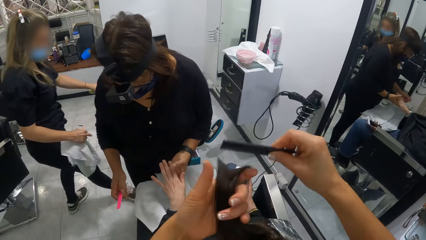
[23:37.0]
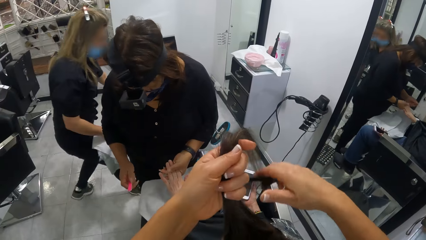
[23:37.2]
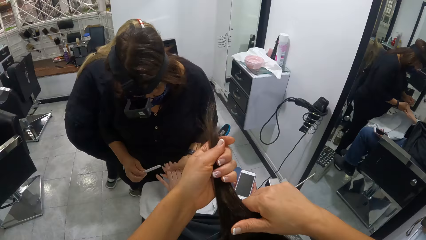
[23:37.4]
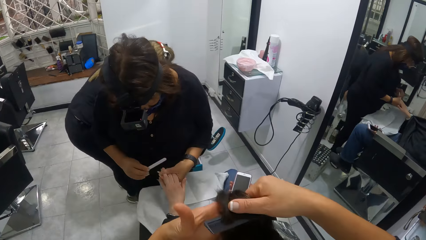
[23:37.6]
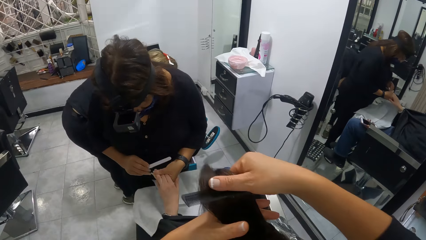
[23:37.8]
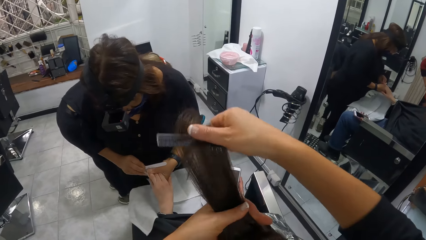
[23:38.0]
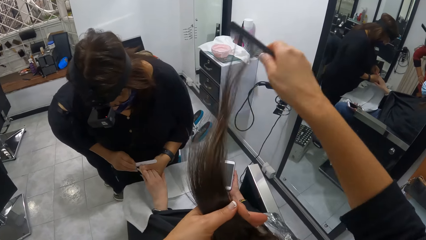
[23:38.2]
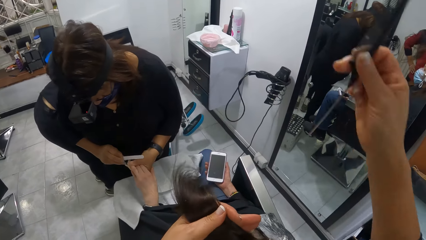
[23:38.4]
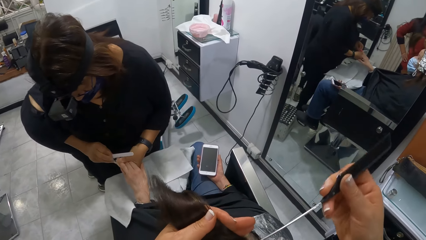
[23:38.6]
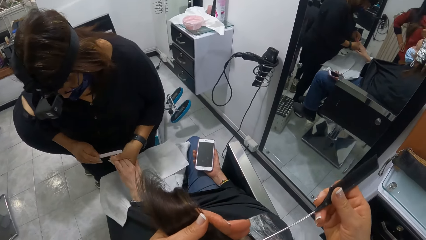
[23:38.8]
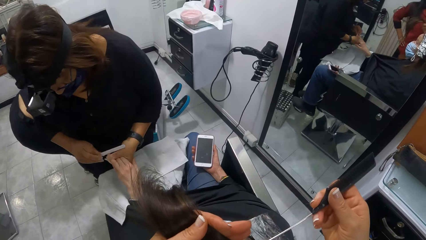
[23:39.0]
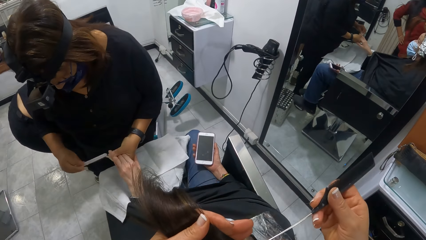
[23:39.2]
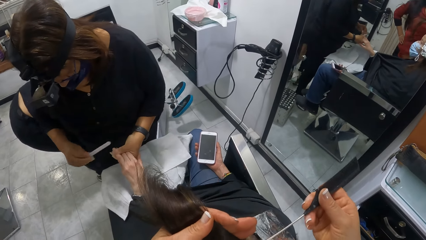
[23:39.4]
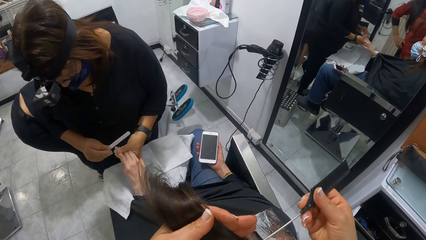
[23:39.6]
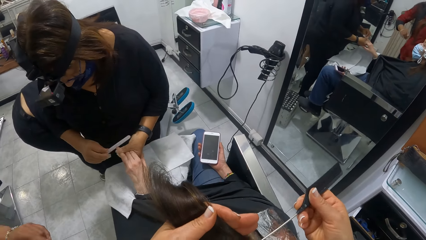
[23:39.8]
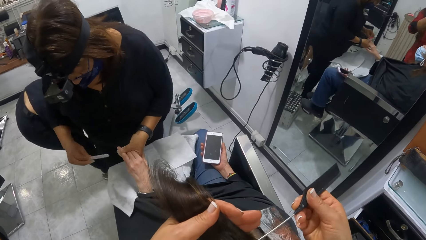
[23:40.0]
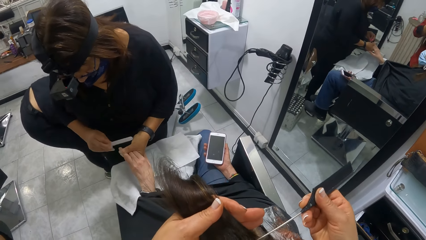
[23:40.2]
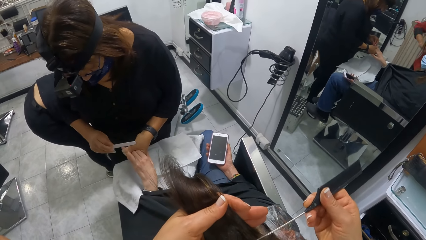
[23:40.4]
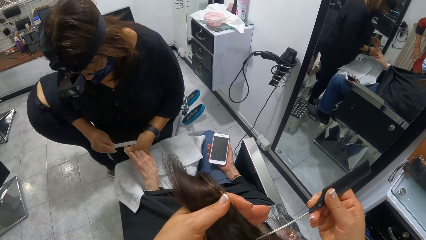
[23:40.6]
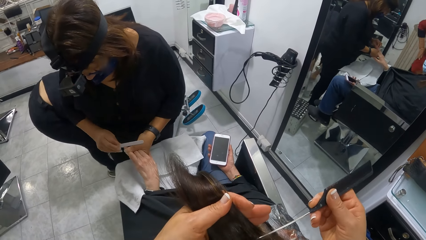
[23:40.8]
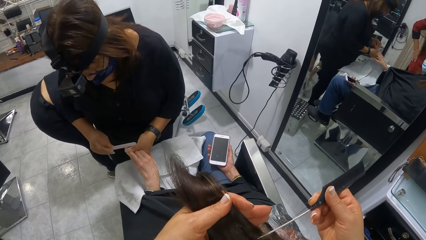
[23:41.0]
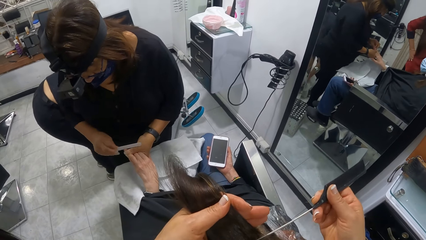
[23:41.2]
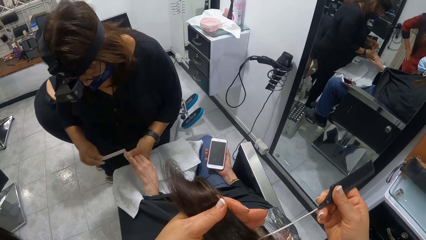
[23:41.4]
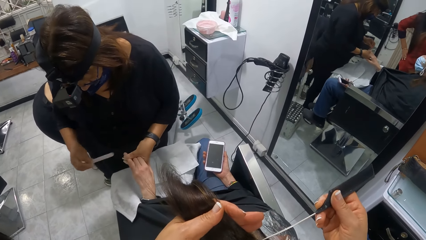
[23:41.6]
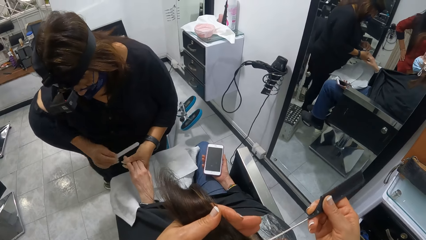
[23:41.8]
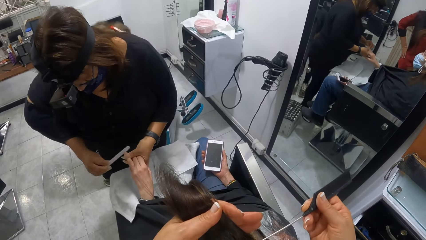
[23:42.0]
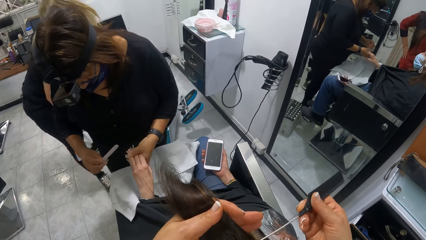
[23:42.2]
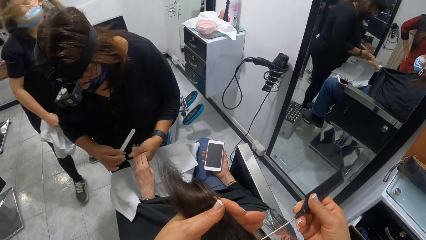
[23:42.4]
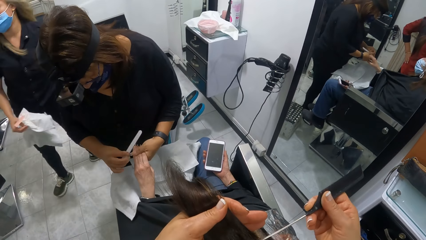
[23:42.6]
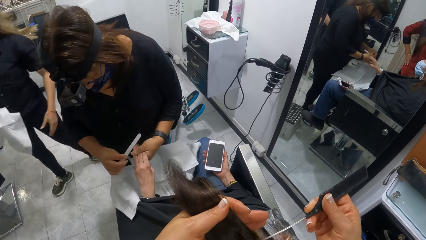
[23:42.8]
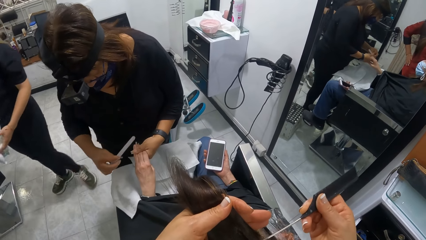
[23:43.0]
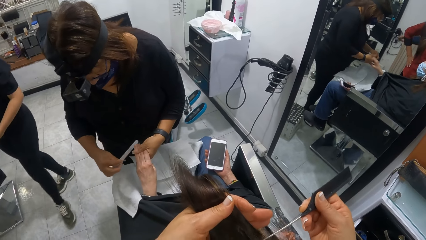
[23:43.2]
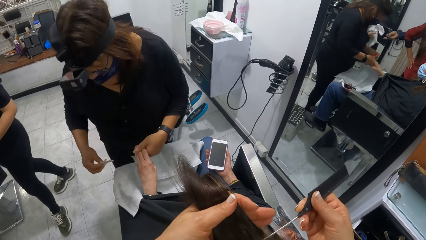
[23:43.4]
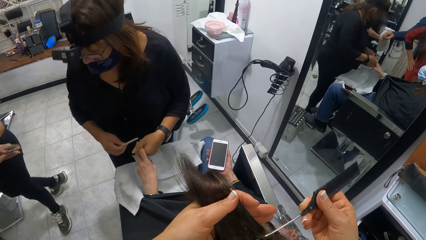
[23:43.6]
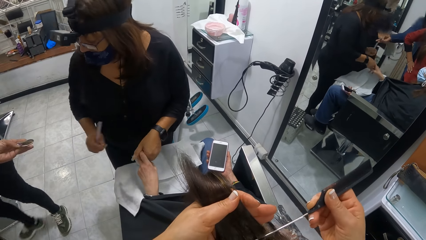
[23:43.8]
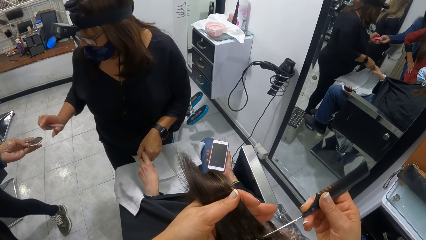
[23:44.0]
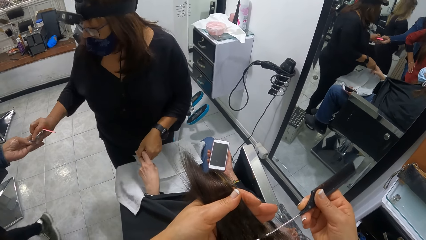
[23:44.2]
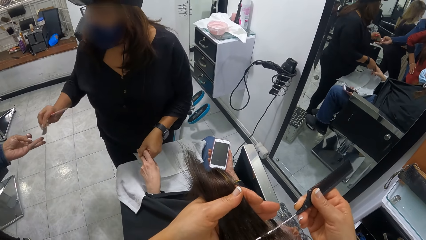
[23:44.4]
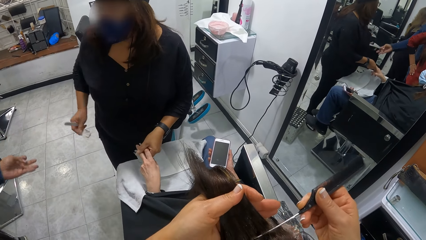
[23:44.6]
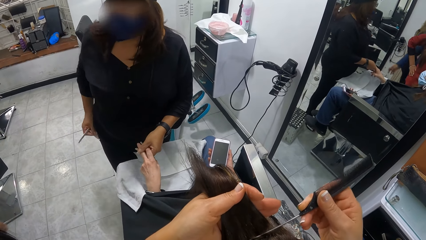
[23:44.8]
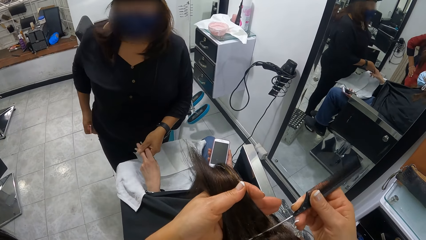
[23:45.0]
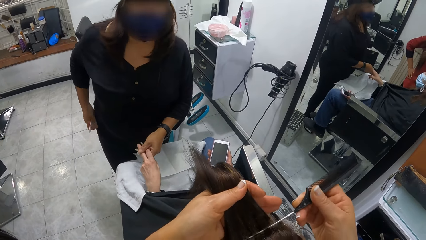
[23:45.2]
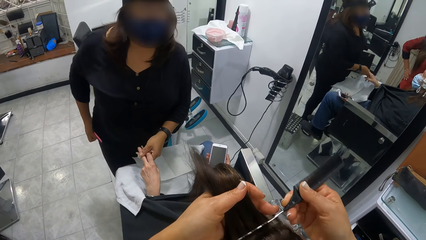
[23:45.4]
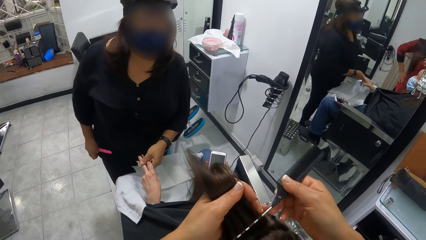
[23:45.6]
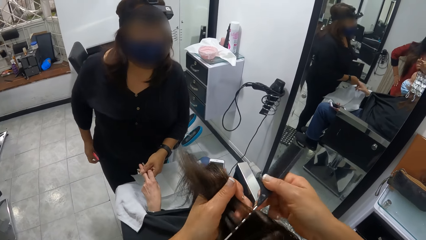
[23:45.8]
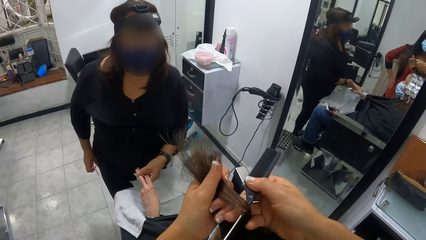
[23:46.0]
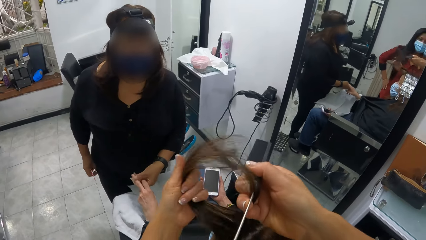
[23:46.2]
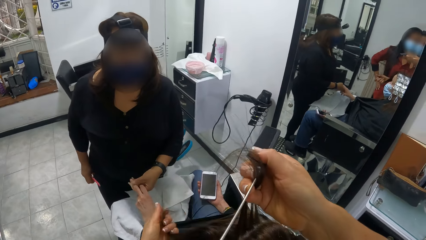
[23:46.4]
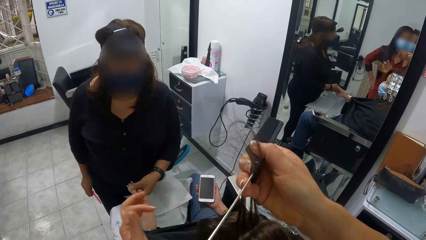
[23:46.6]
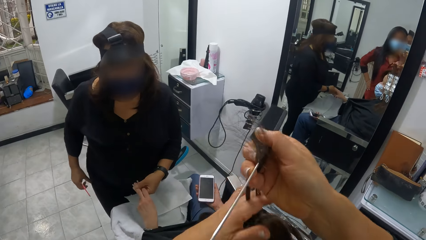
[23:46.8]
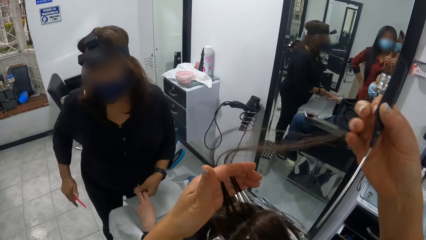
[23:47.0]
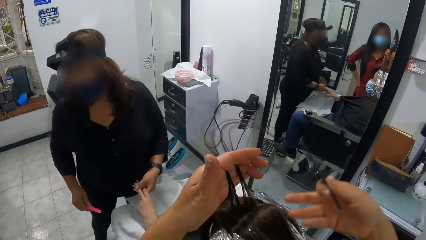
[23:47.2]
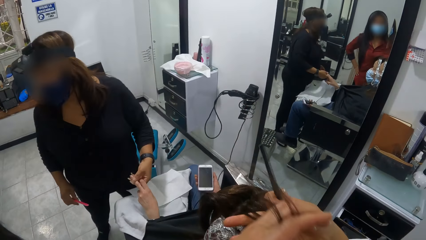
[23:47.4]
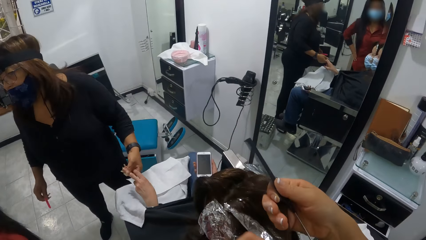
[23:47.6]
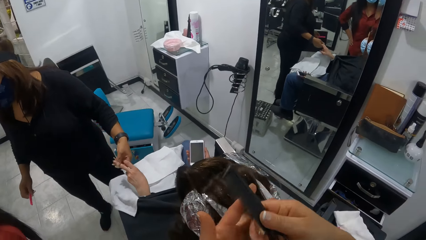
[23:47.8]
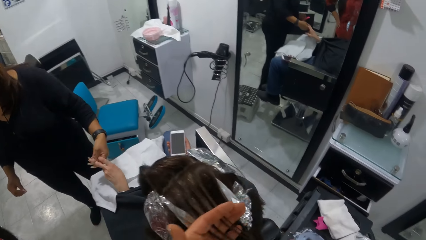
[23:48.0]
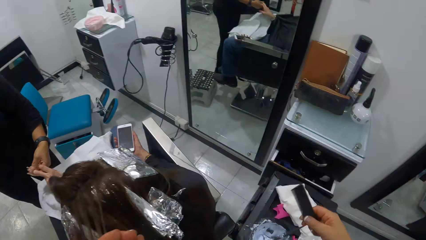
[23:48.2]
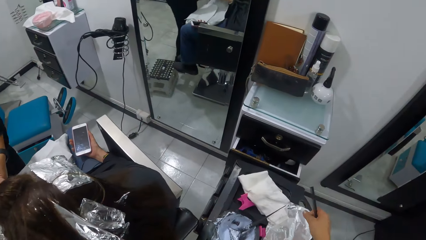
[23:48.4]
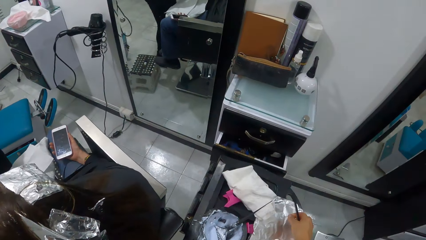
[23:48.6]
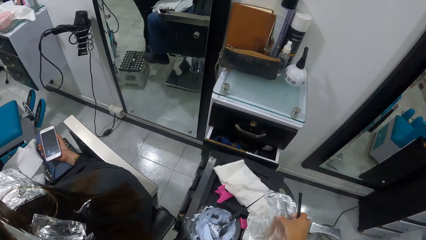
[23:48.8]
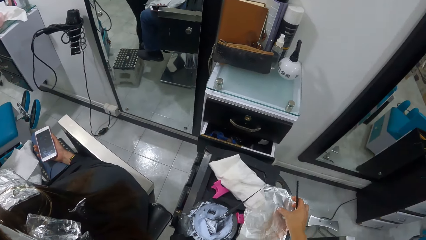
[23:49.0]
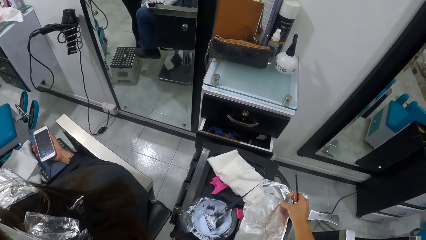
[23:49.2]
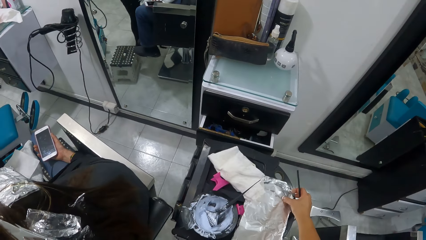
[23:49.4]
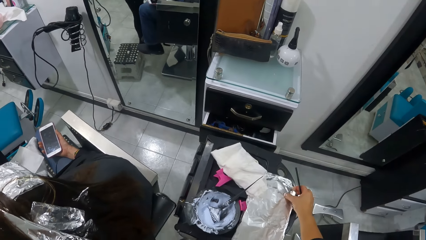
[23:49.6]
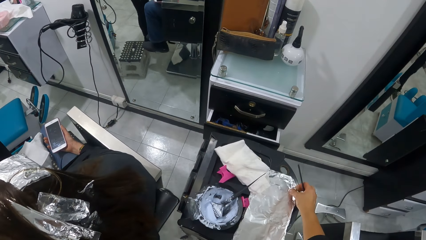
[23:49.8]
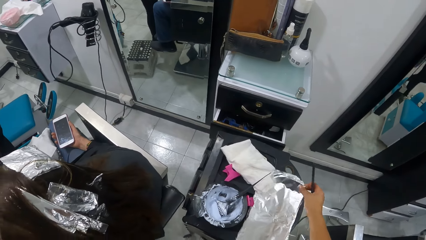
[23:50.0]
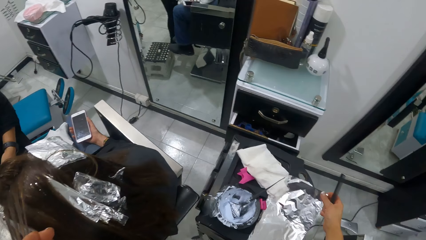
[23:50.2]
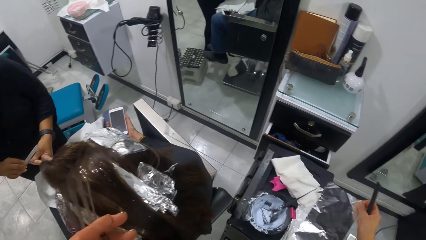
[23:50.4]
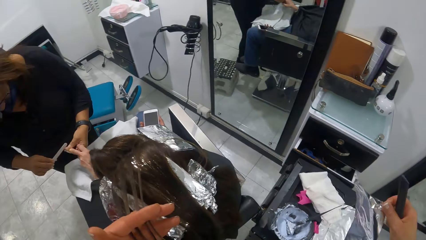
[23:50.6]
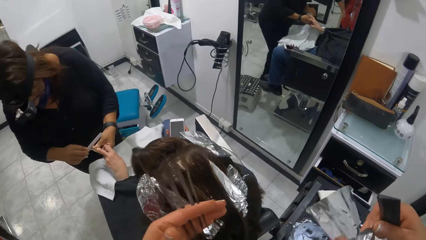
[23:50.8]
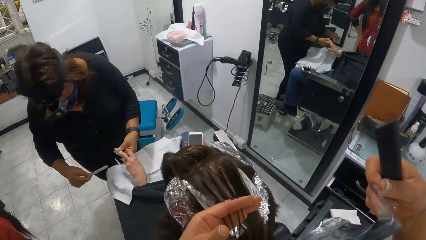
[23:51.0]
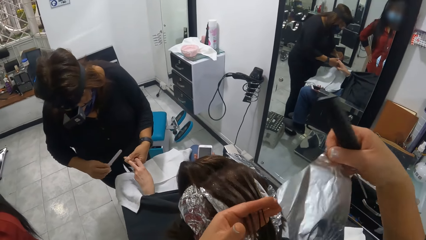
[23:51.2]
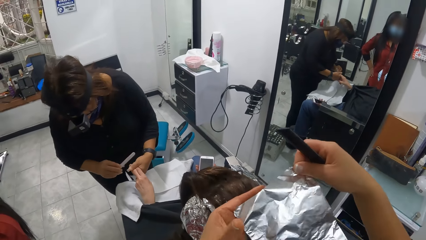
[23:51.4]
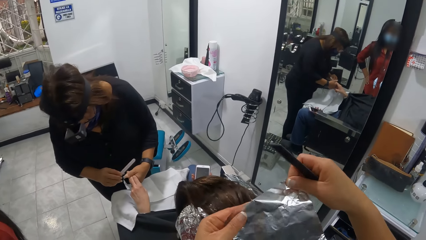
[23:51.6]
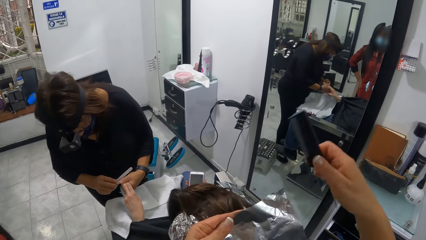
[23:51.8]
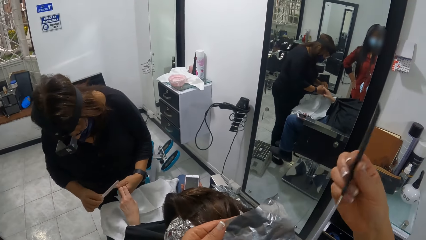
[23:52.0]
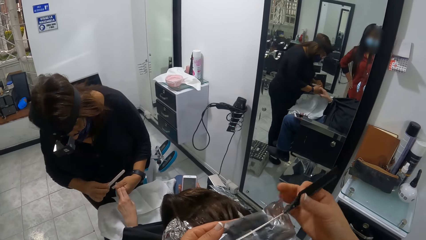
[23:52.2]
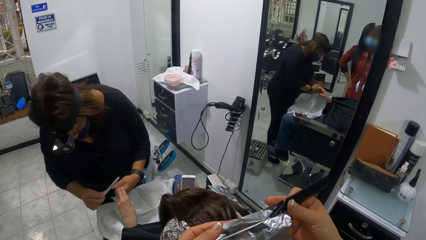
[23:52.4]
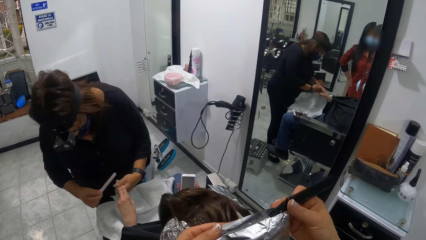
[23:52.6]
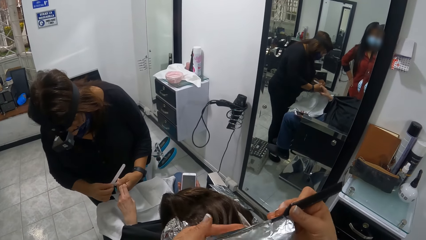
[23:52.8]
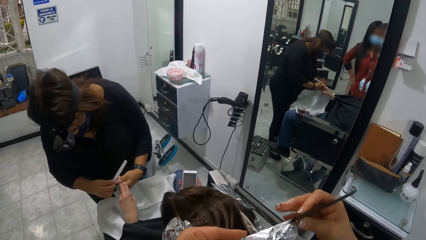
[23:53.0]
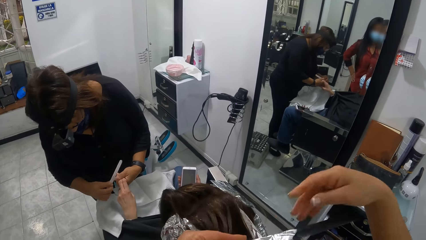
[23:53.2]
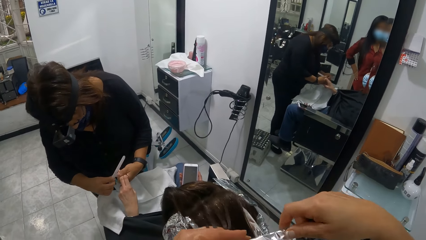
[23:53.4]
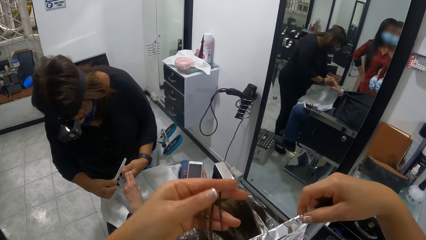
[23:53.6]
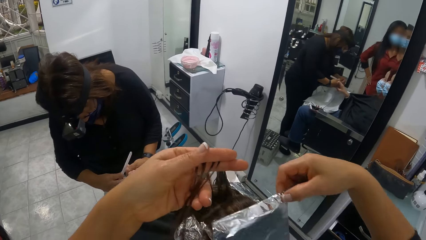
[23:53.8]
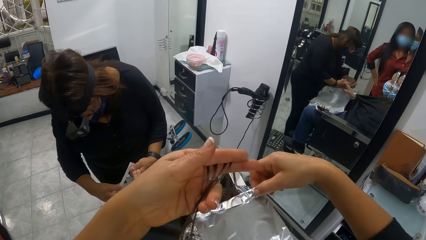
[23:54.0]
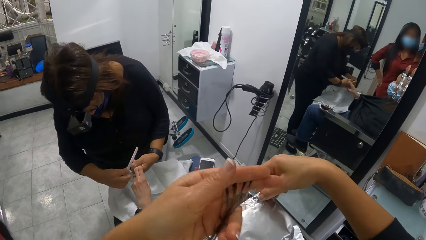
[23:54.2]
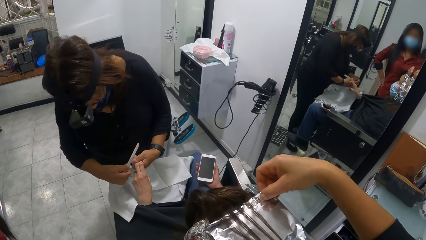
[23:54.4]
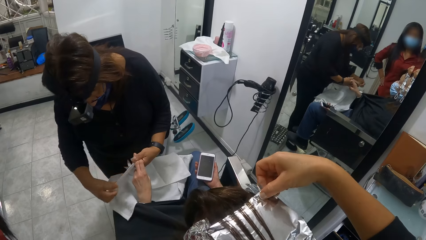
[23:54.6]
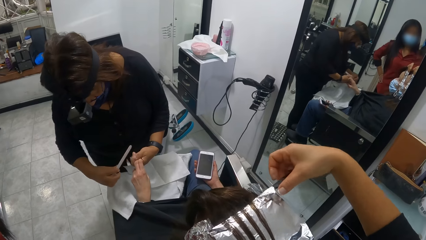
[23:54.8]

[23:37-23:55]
The camera wearer combs the hair and moves the comb up. A woman files the nails of another woman's left hand with the file in her right hand. The camera wearer lifts the comb up. She holds the hair. She separates some hair from the lock in her left hand with the comb in her right hand. She places the comb on the hair. She cuts the hair line. The first woman takes a file from a third woman with her right hand. She puts the file in her trouser pocket with her right hand. The camera wearer separates the hair. She lifts the comb up. She holds up the hair. She holds the hair. She moves her hand down. She holds the foil. She picks up a sheet of aluminum foil from the tray with her right hand. She lifts up the foil. The first woman files the nails of the other woman's left hand with the file in her right hand. The camera wearer passes the aluminum foil from her right hand to her left hand. She places the foil on the head. She lifts up the comb and holds the foil. She wraps the comb in her right hand with the aluminum foil in her left hand. She places the comb on the foil. She lifts her hand. She folds the foil. She holds the comb. She lifts the hair up. She puts the aluminum foil in her right hand on the other woman's head under the hair in her left hand. She moves the hair.
